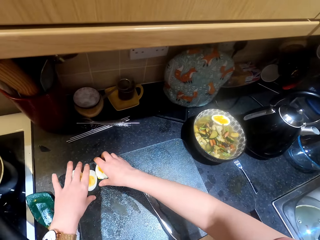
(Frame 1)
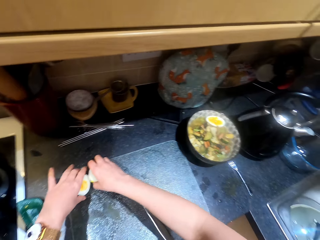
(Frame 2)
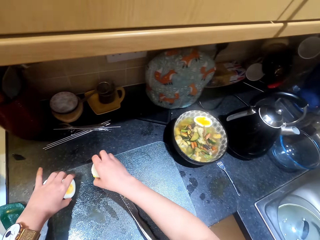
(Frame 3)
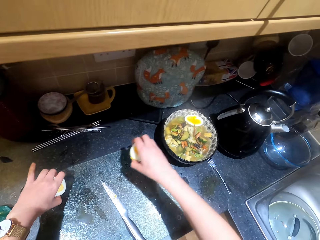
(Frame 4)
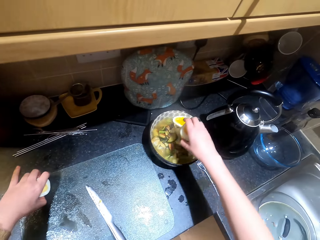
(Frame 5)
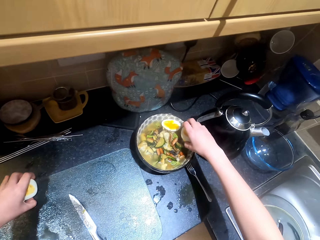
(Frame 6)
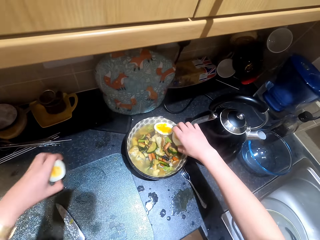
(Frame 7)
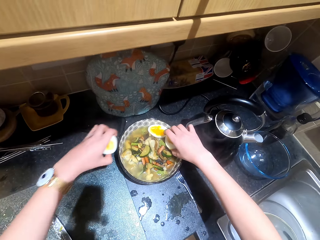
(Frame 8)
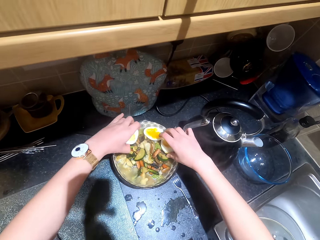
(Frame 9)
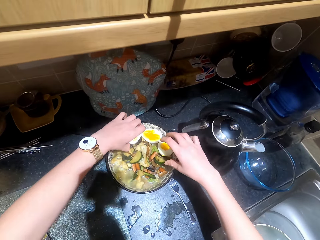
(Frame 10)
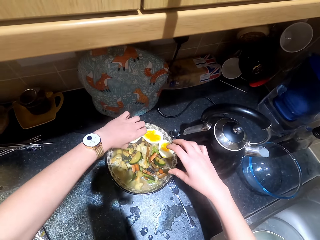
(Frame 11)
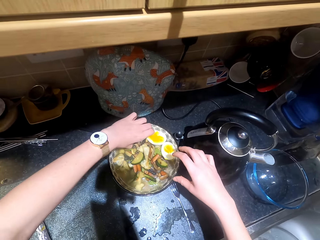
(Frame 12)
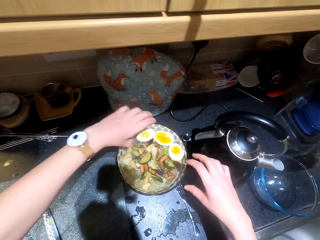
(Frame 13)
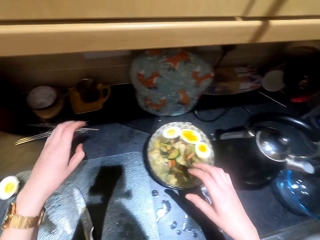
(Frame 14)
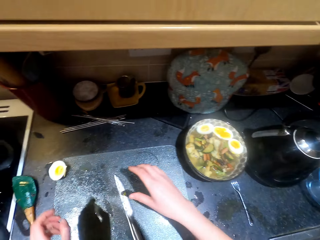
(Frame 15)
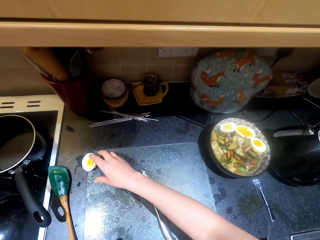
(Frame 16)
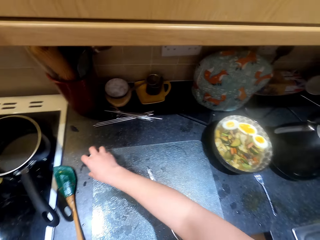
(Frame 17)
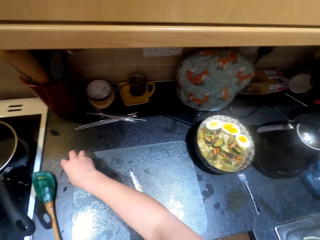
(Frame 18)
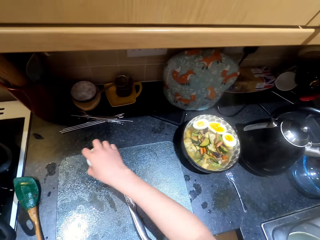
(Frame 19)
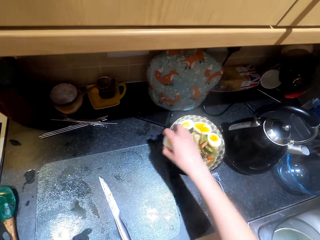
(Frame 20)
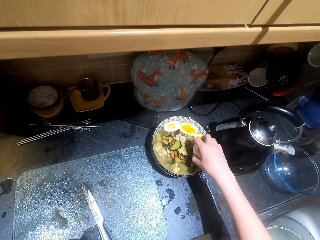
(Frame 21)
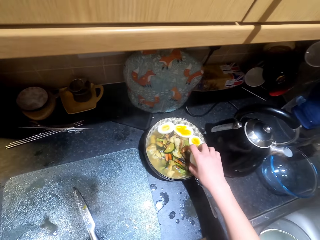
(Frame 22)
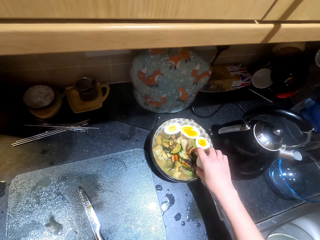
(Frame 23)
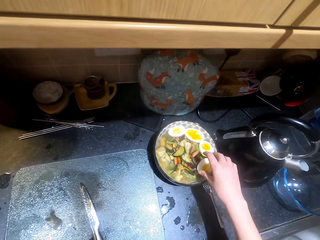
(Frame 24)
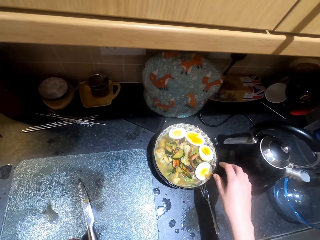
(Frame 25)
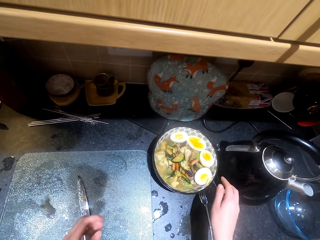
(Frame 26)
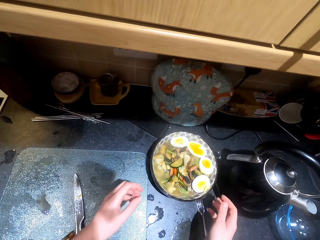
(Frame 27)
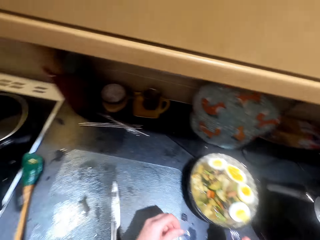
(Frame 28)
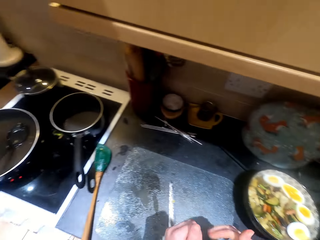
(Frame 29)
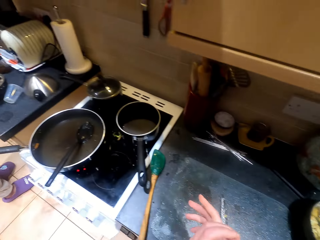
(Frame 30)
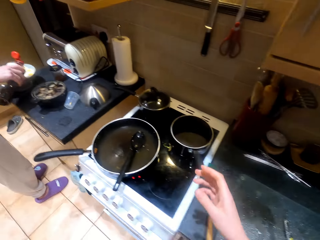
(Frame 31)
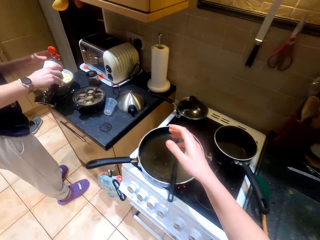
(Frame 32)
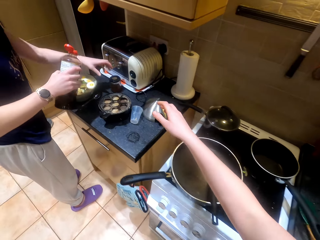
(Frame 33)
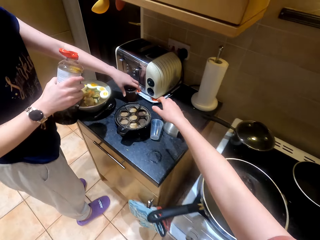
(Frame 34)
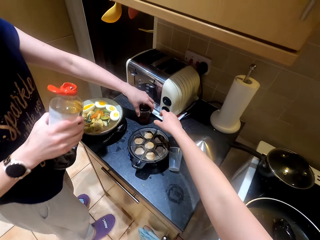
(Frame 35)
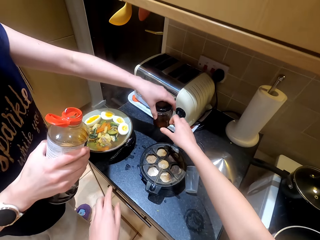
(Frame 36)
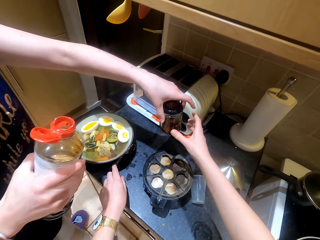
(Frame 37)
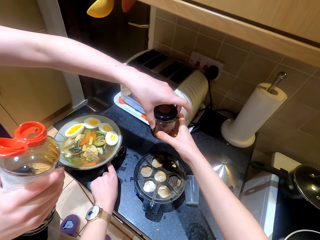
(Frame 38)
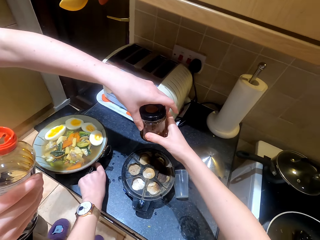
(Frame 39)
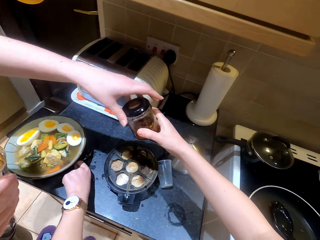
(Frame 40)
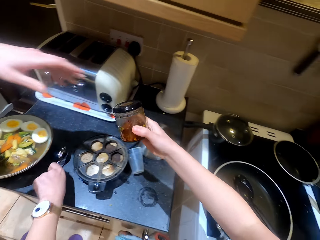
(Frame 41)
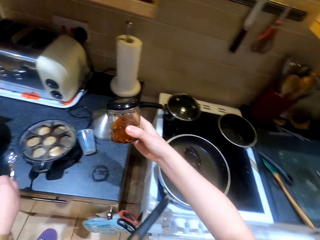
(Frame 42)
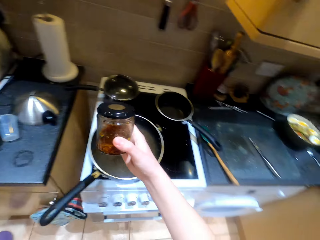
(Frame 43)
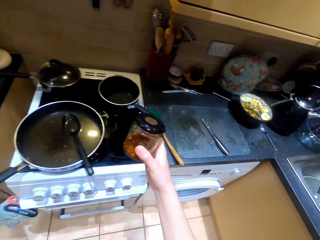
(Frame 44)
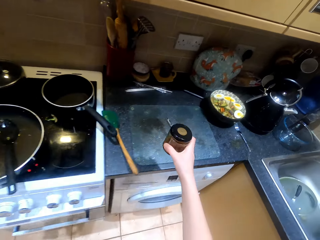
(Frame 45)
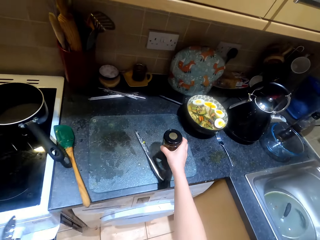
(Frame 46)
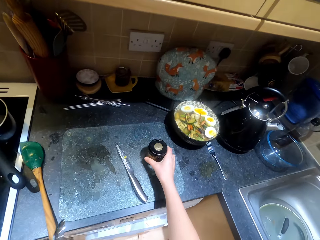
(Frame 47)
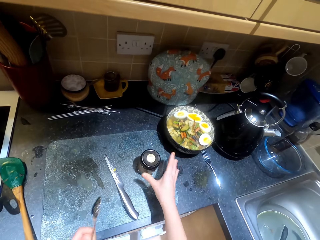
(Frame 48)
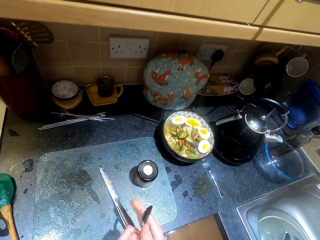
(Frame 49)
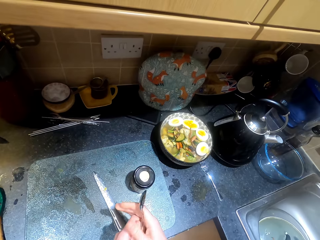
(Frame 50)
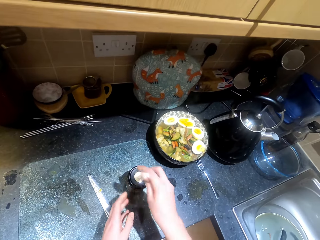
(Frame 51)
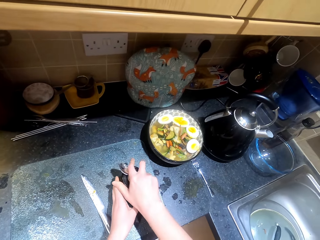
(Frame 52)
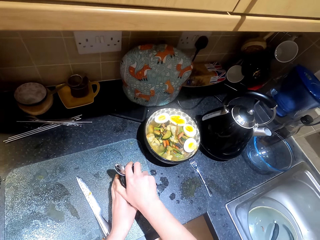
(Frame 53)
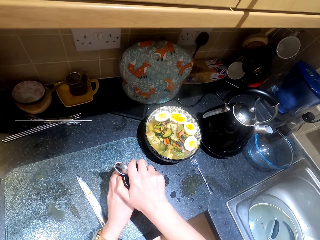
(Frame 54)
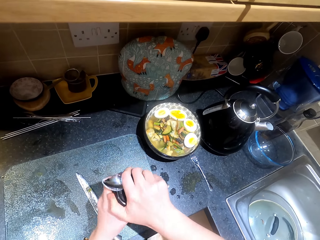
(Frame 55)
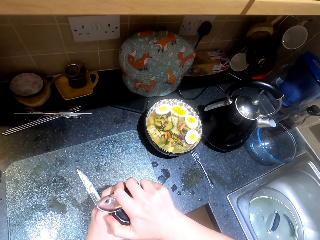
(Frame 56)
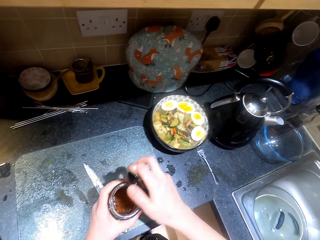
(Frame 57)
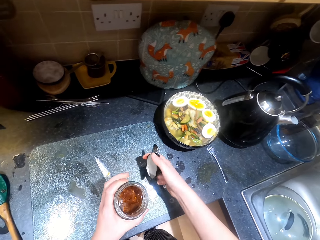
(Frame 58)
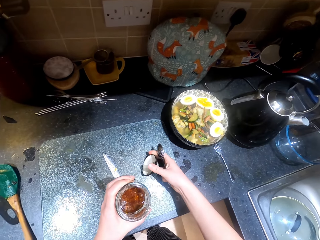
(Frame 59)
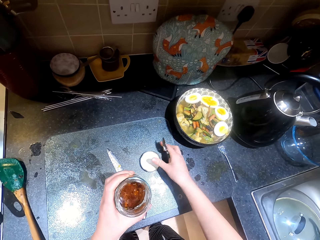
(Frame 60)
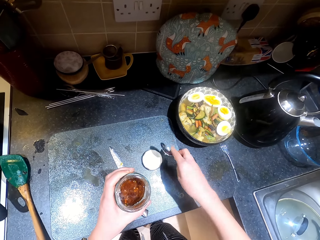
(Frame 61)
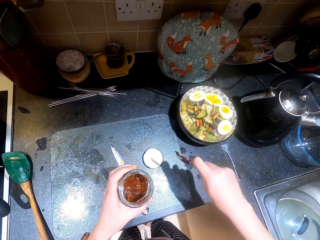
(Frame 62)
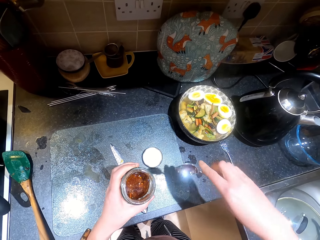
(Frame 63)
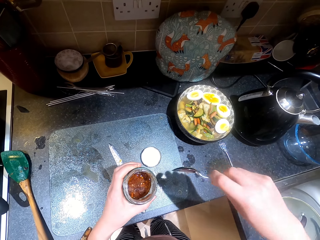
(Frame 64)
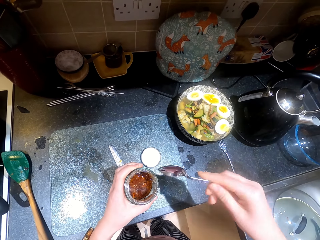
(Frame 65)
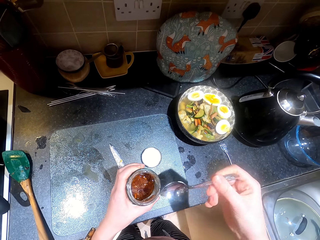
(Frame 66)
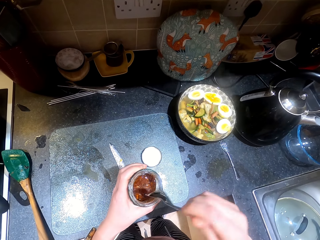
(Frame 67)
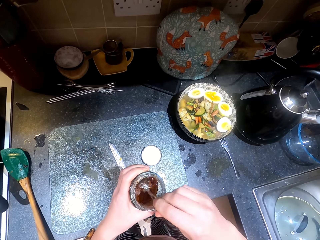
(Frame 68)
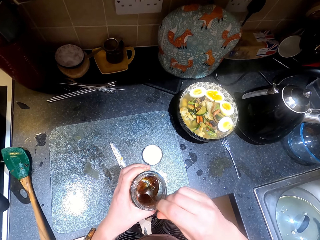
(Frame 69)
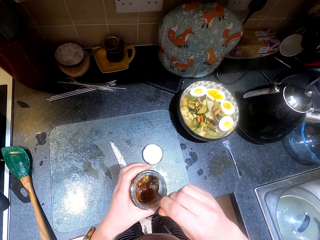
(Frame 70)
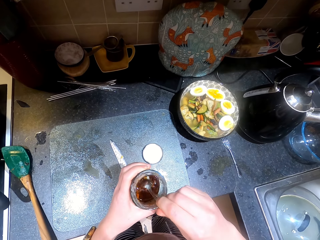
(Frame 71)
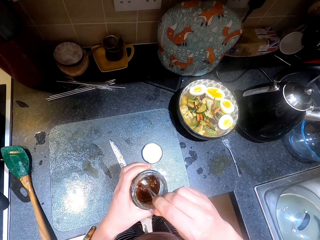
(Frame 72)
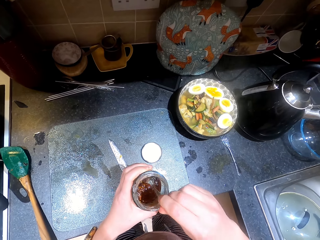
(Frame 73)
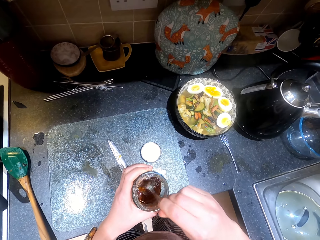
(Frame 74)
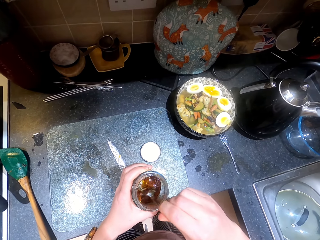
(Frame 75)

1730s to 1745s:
The camera wearer picks a piece of egg on the table. They place the piece of egg on the plate, pick another piece of egg, and place another piece of egg on the plate. They pick a piece of egg on the table and place the piece of egg on the plate. They move in the kitchen and stretch the hand. A person seasons the food and picks the can. The camera wearer takes the can from the person. They pick the spoon on the table and hold the can. The person passes the can to the camera wearer. The camera wearer moves in the kitchen. They place the can on the chopping mat, hold the spoon with the right hand, hold the can, open the can lid, place the lid on the chopping mat, and adjust the spoon on the hand. They take something on the can. They stir the spice in the can.

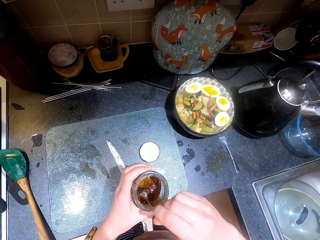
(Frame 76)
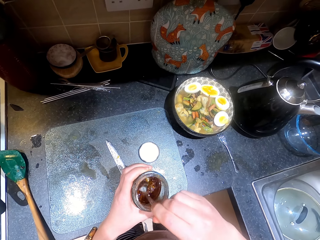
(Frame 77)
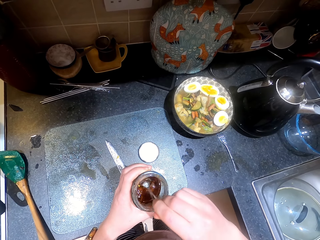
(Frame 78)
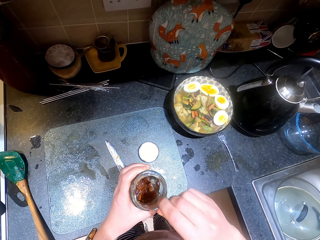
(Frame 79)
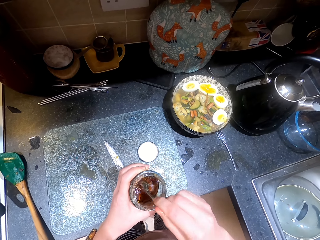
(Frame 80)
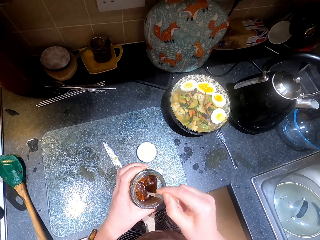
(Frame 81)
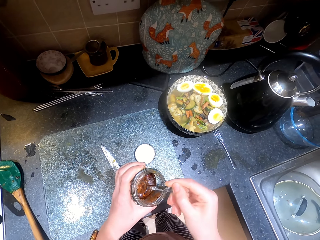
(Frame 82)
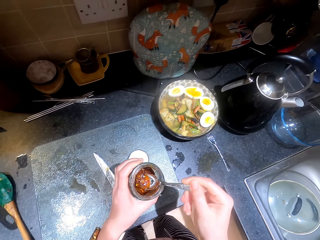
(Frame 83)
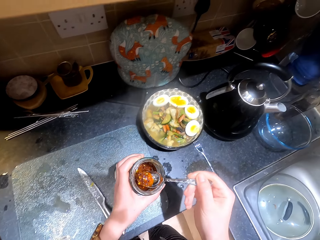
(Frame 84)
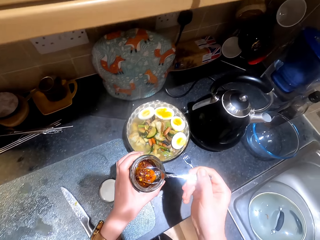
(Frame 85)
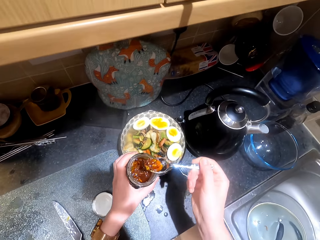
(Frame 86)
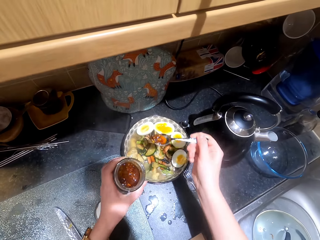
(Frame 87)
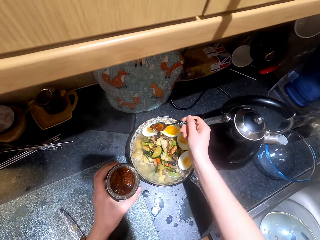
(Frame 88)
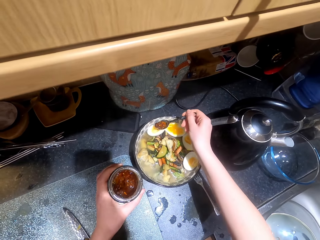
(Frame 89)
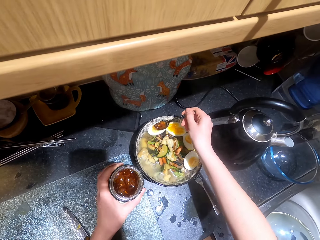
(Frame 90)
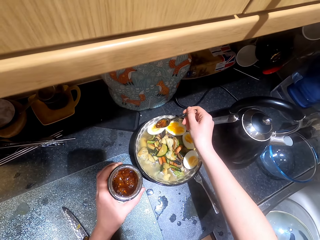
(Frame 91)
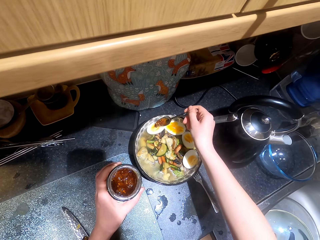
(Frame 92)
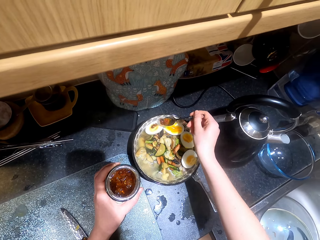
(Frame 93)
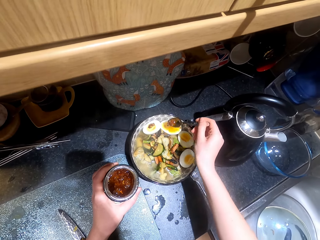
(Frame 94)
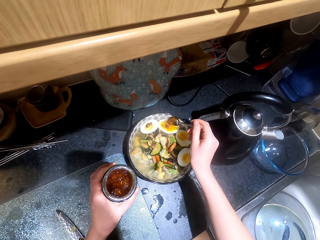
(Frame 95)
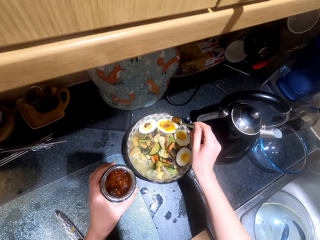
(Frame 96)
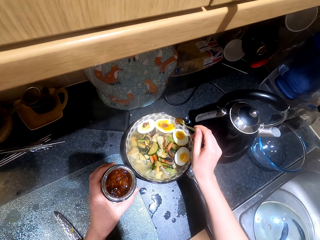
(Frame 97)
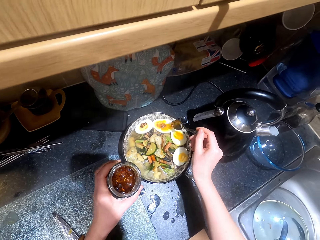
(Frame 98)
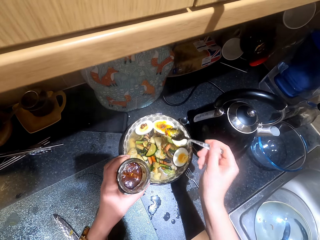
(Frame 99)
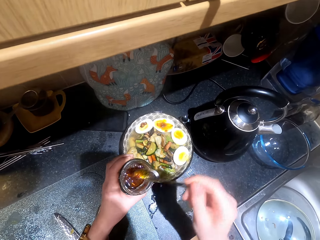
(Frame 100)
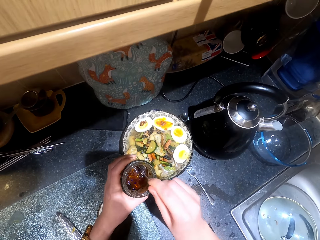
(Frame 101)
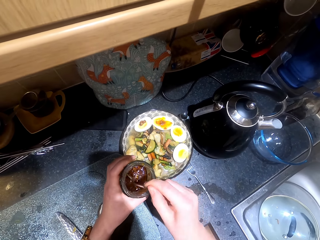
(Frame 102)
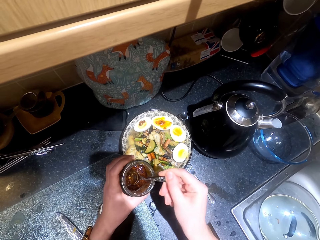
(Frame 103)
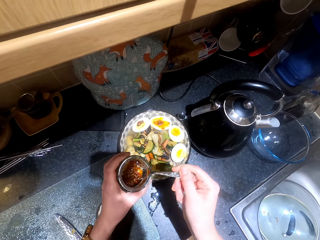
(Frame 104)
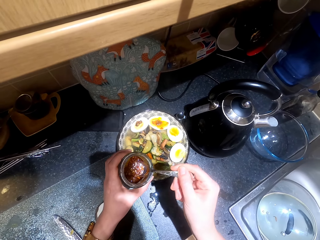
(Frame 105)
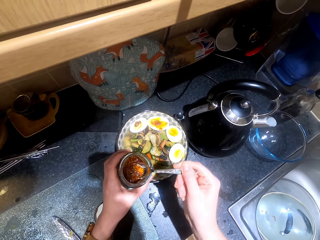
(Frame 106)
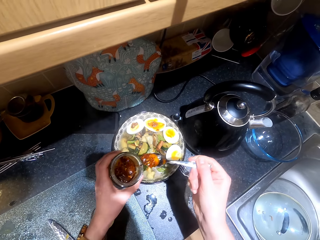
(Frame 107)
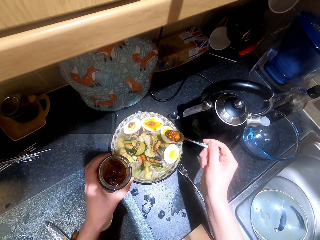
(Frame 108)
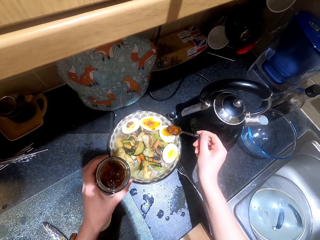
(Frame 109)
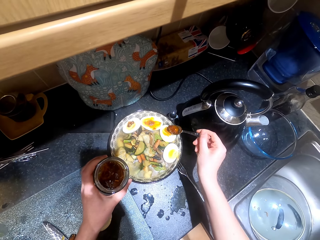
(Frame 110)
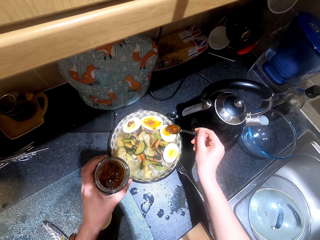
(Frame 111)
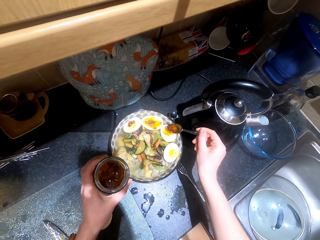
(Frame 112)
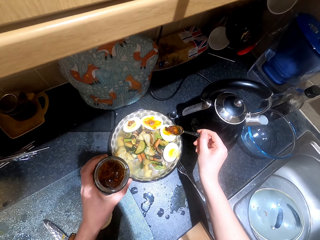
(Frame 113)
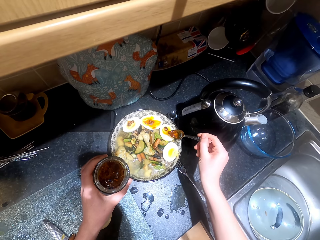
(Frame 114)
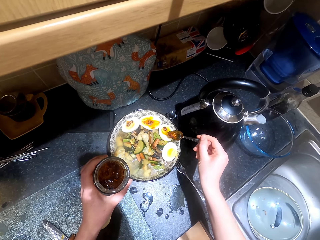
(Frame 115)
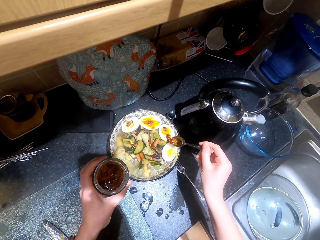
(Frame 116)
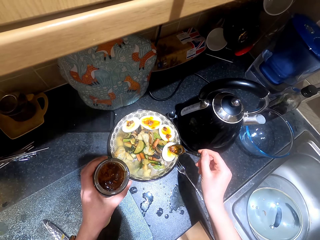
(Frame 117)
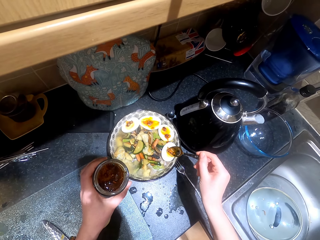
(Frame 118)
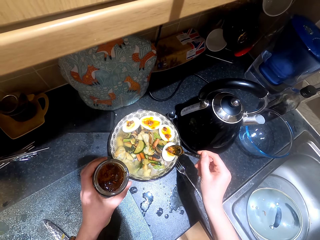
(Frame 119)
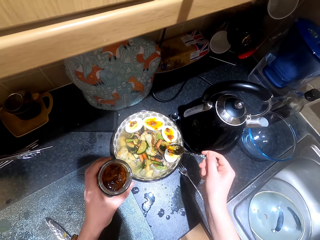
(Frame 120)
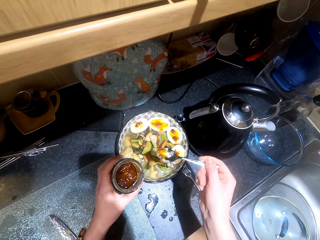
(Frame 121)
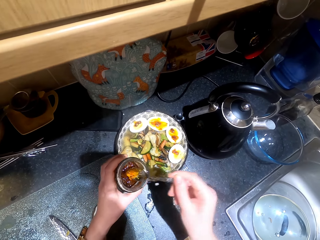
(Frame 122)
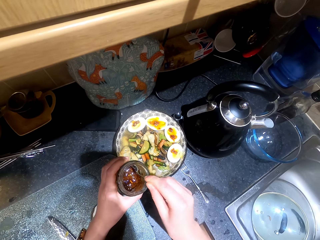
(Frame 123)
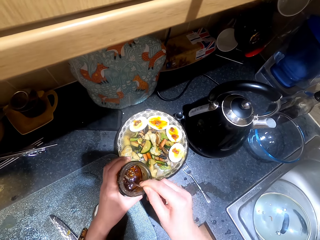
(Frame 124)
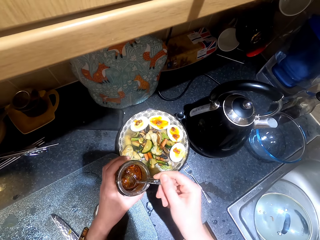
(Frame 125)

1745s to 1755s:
The camera wearer scoops the spice, seasons the egg piece, and seasons another egg piece. They scoop the spice, season the egg piece, and season another egg piece. They scoop the spice.
